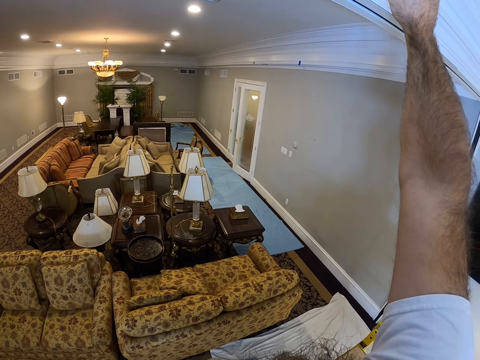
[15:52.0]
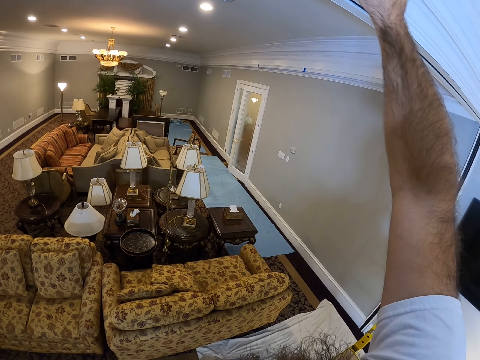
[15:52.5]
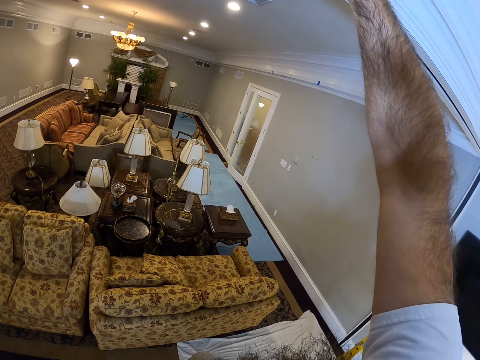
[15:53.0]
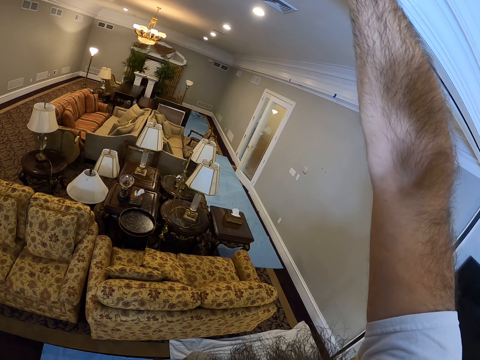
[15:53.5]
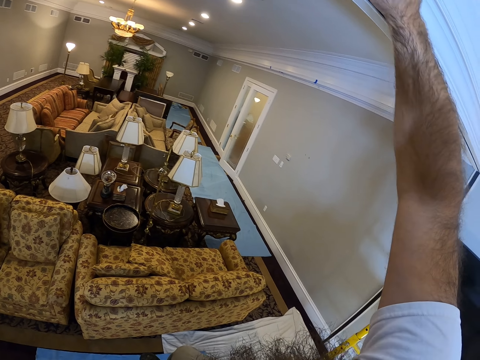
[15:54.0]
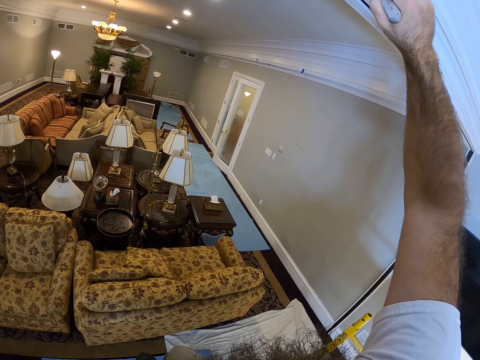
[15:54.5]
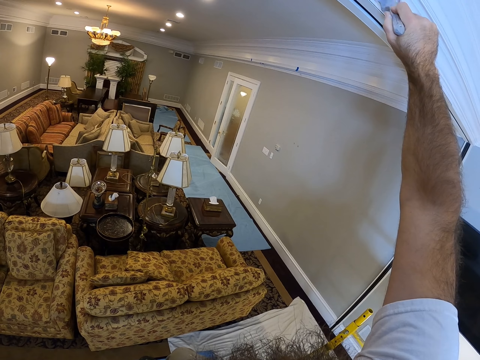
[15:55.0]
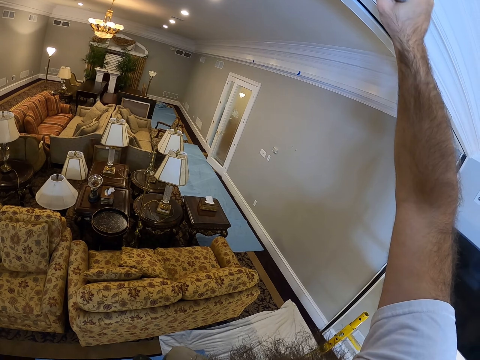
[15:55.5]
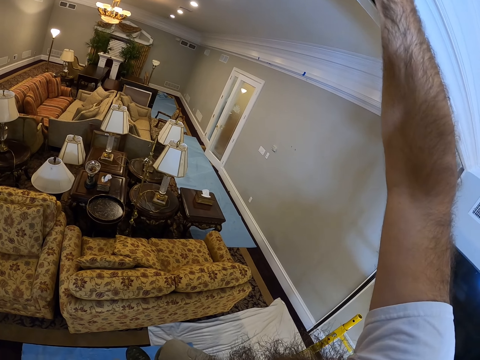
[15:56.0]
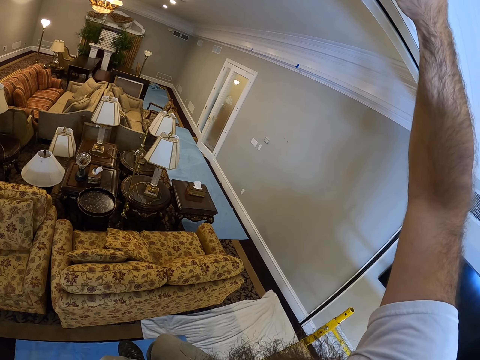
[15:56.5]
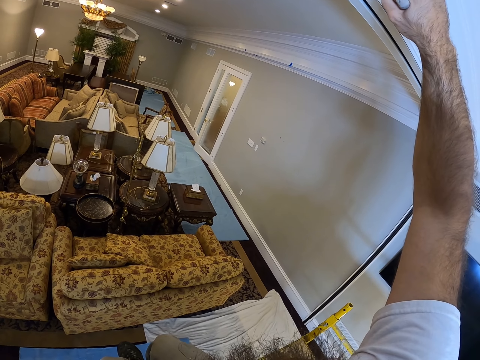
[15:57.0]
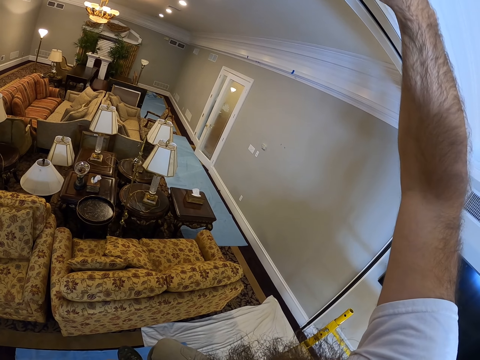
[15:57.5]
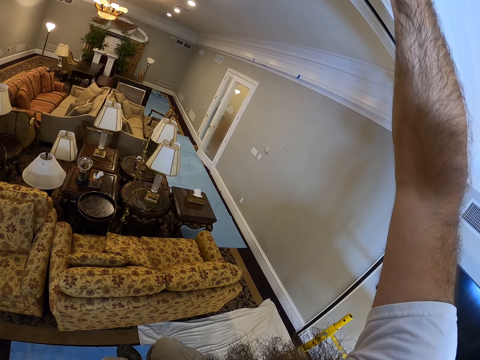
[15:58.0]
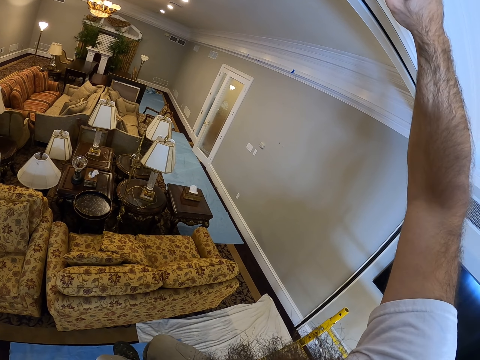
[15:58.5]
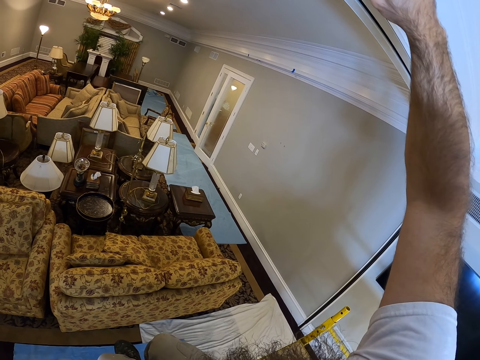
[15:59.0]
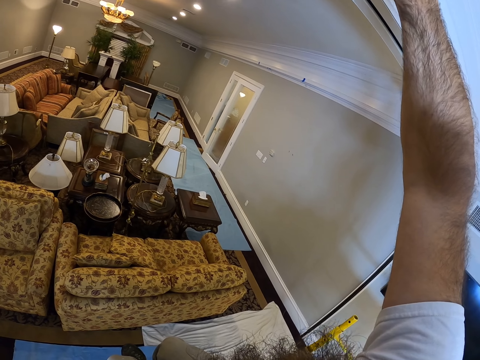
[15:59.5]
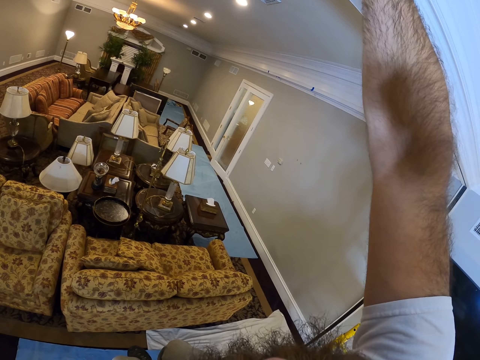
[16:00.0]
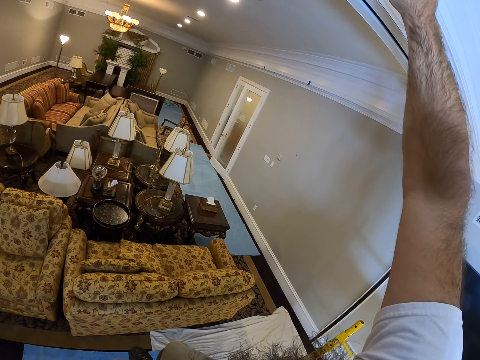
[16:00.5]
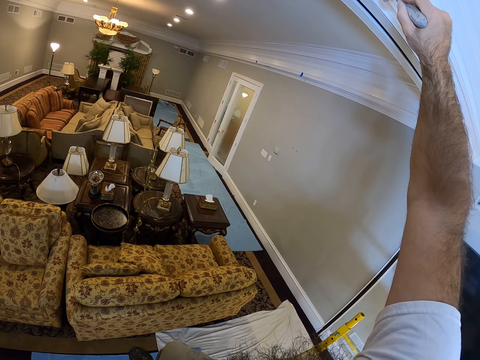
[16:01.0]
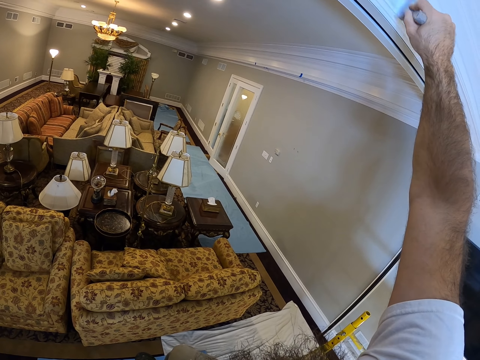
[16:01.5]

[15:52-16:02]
The camera wearer paints the wall with the paint brush in his right hand.

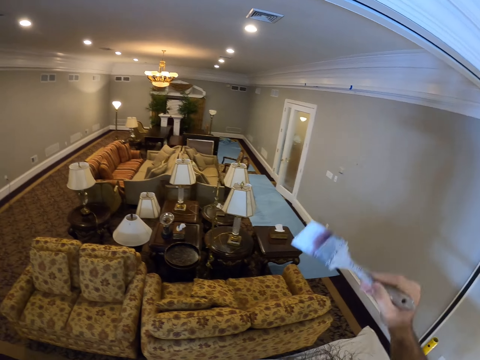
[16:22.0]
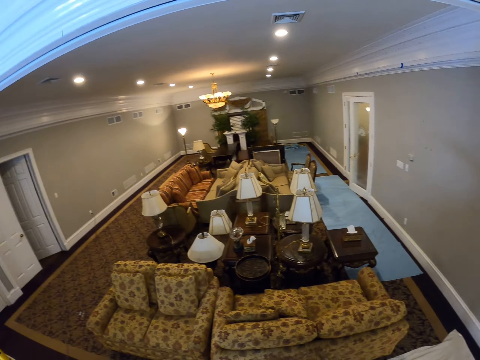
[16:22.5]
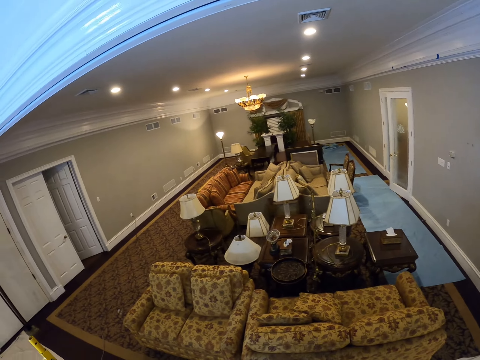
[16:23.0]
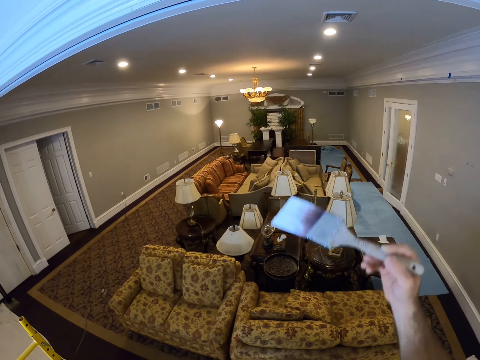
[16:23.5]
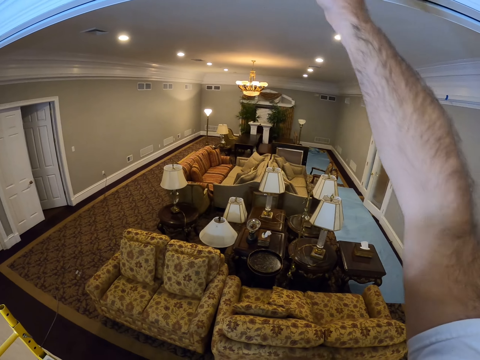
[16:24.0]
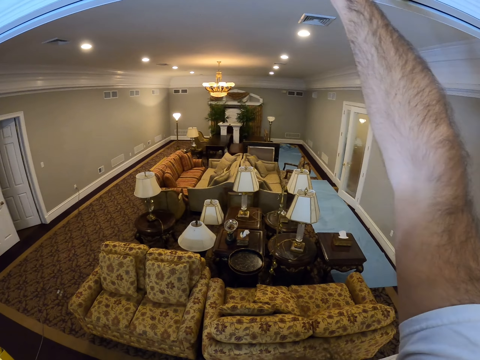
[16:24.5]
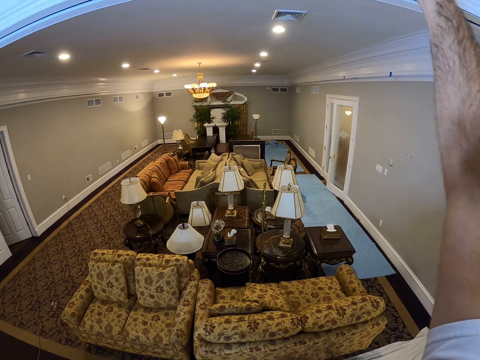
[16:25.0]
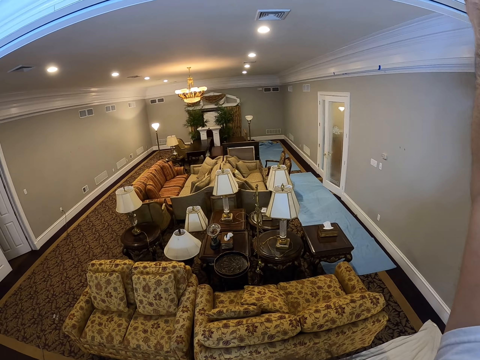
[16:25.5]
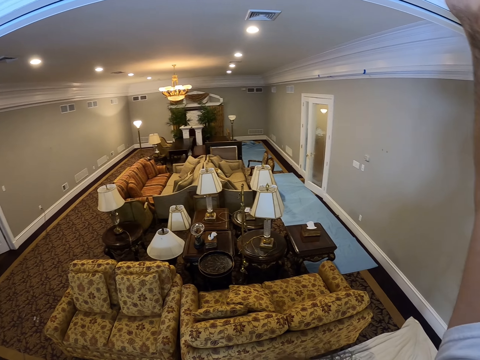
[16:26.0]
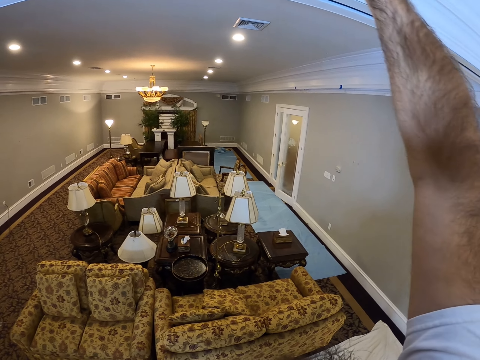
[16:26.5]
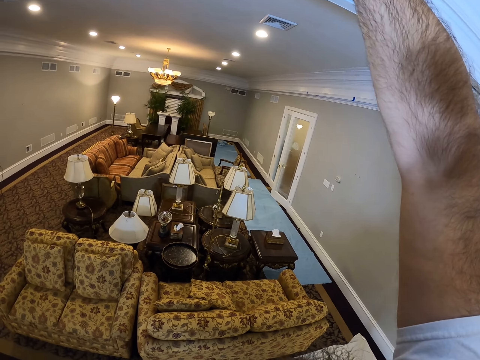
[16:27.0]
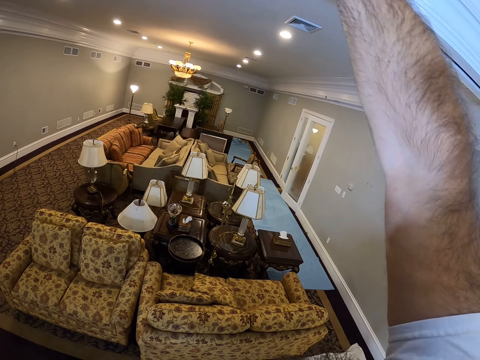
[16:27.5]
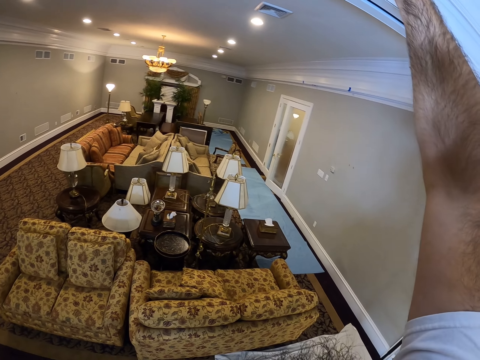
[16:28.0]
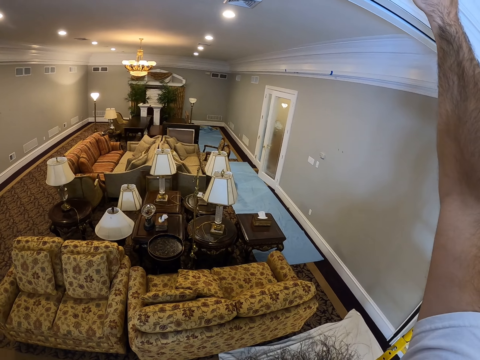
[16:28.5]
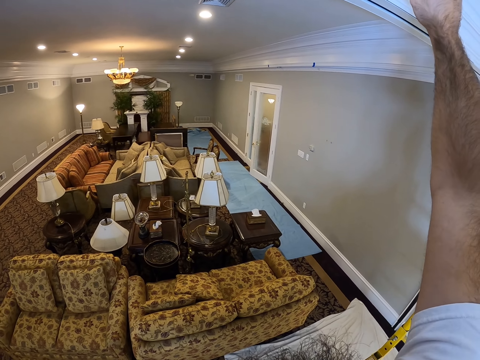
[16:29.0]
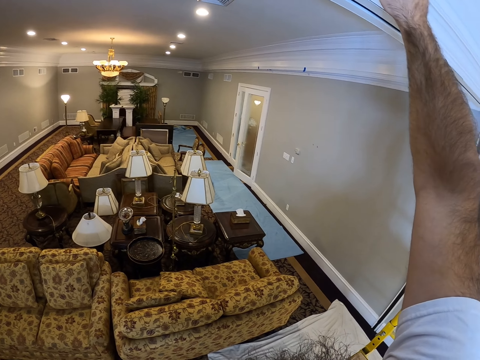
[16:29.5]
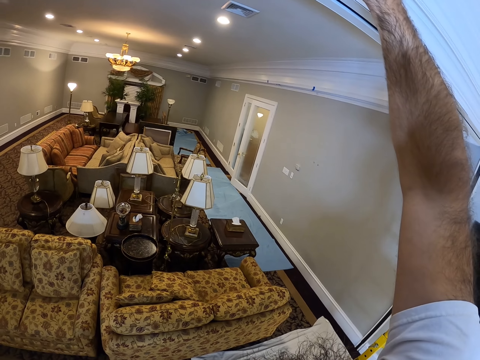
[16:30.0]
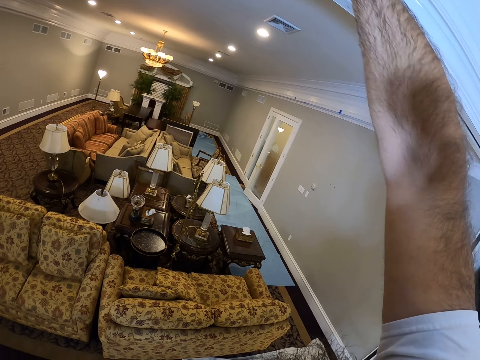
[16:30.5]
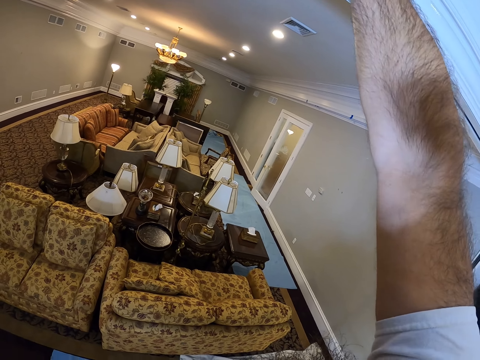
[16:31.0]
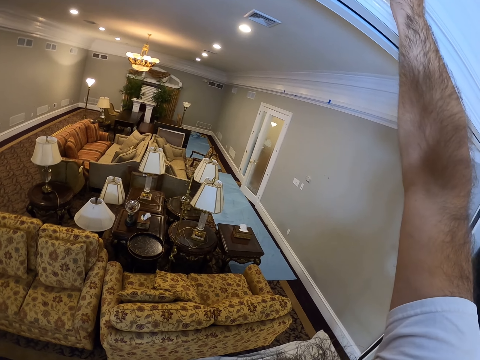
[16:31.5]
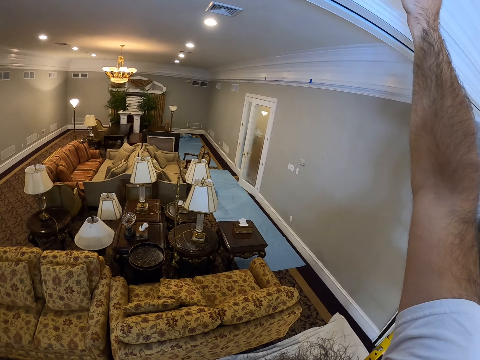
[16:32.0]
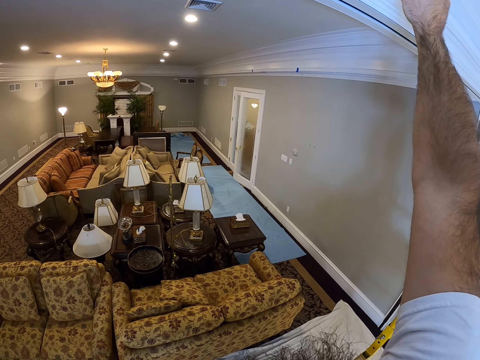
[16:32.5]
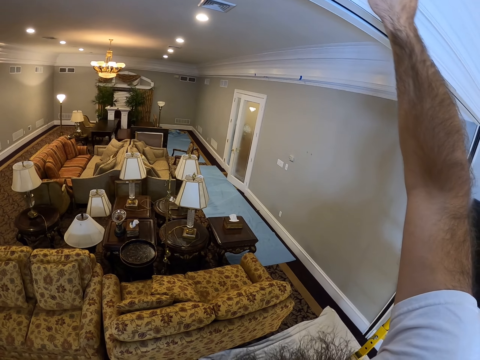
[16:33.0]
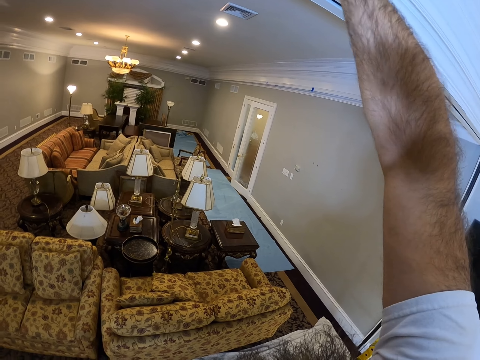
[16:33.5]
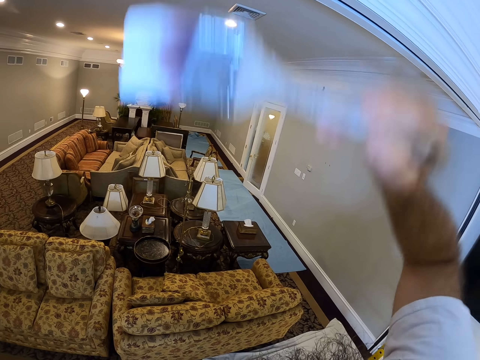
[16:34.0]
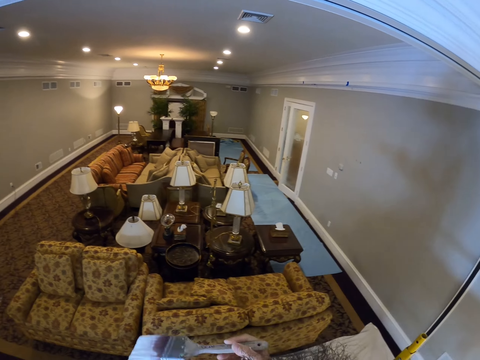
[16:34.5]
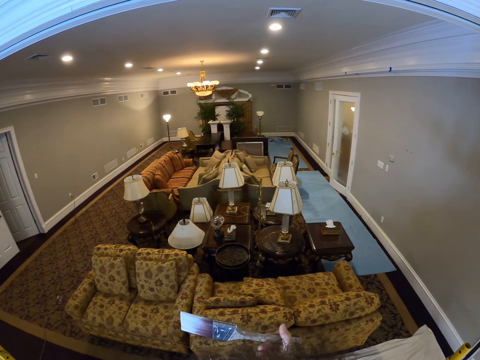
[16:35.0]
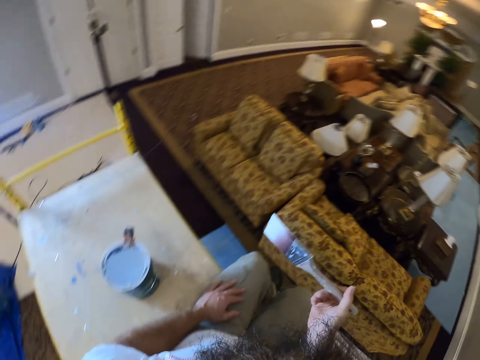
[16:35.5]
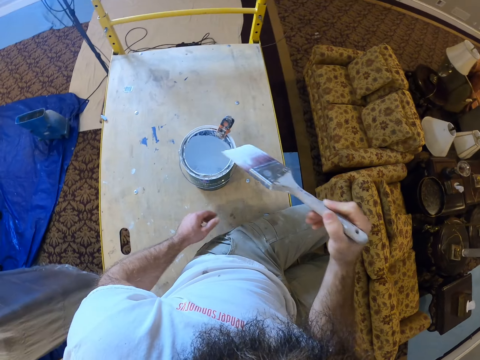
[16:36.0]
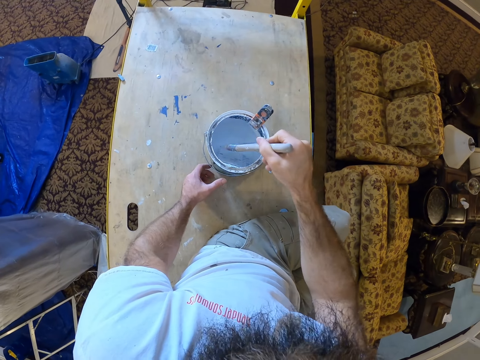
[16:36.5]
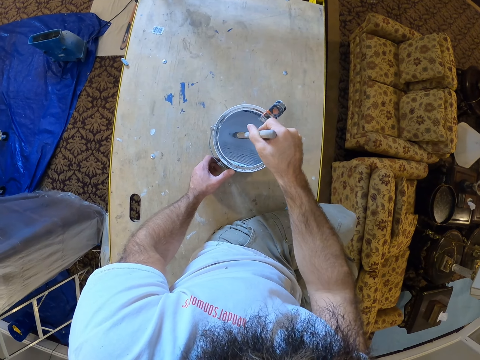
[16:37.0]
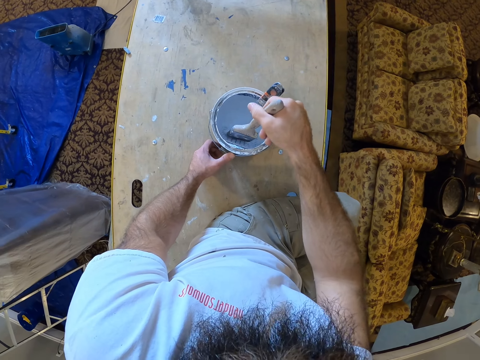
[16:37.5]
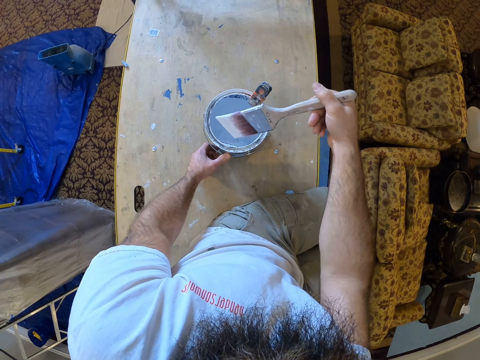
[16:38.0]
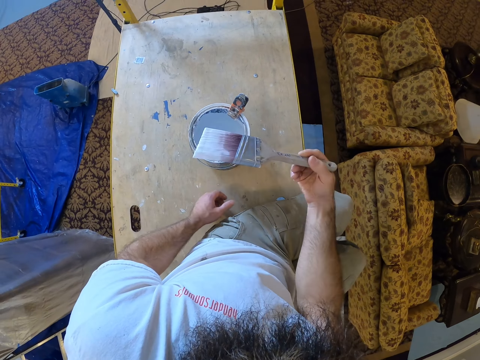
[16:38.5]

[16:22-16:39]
The camera wearer holds the paint brush. He paints the ceiling. He dips the brush in the paint bucket with his right hand.
